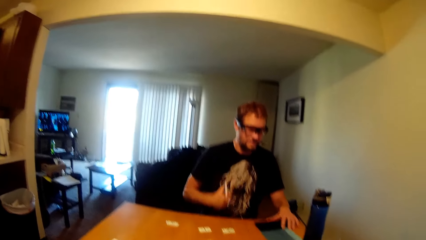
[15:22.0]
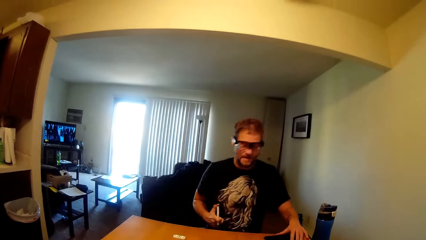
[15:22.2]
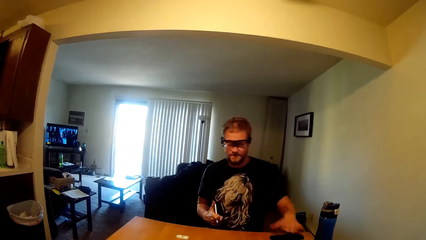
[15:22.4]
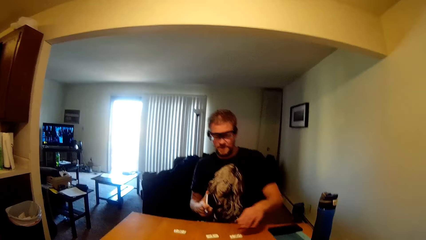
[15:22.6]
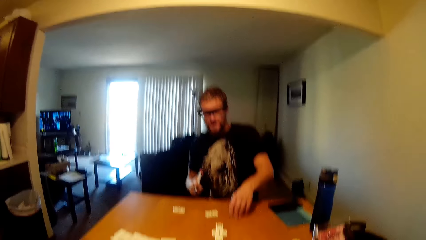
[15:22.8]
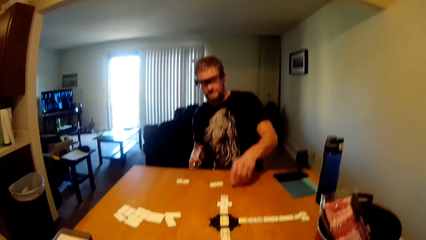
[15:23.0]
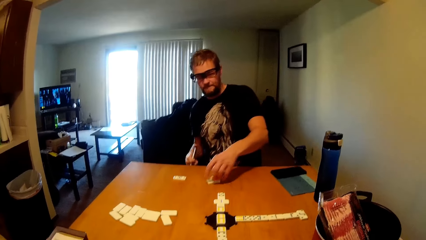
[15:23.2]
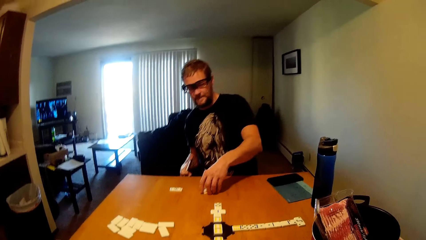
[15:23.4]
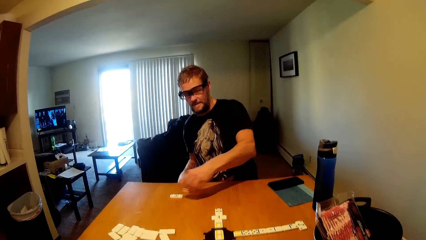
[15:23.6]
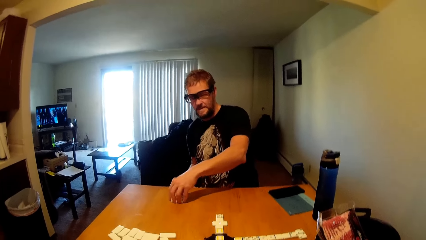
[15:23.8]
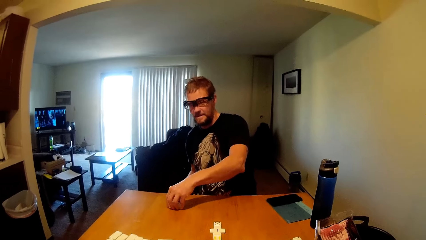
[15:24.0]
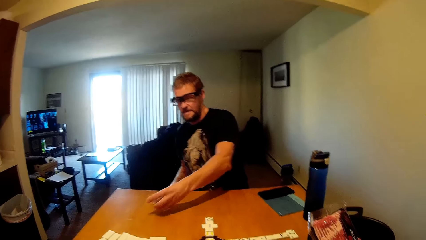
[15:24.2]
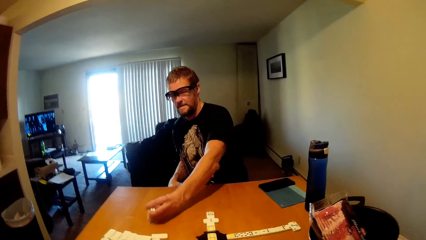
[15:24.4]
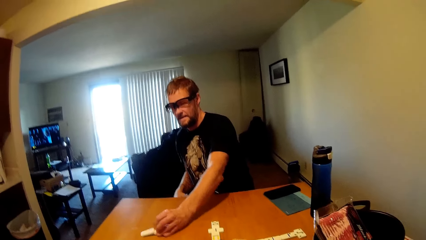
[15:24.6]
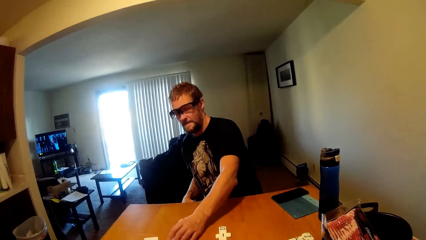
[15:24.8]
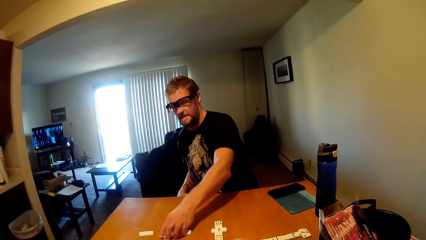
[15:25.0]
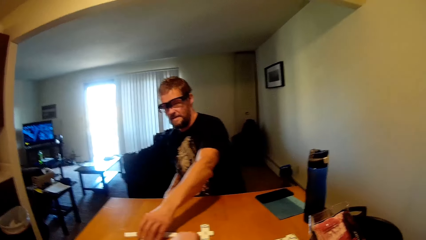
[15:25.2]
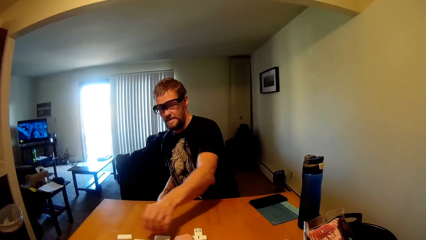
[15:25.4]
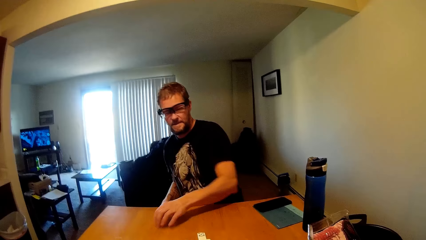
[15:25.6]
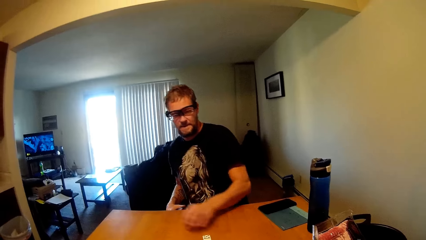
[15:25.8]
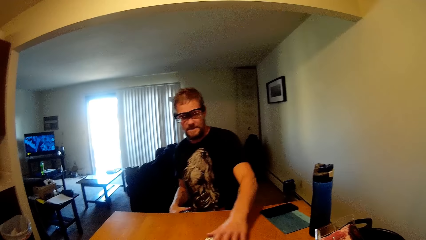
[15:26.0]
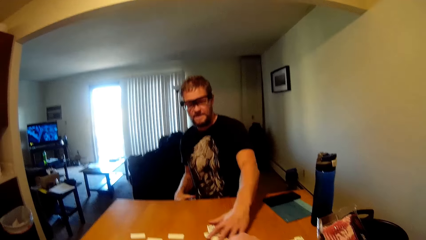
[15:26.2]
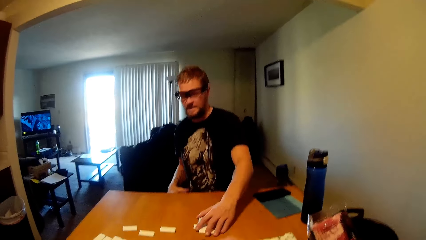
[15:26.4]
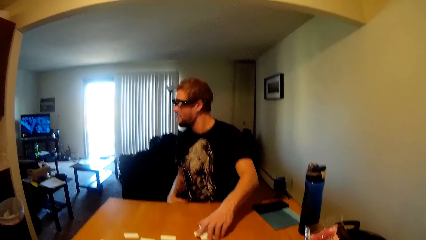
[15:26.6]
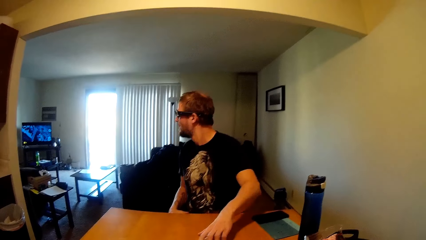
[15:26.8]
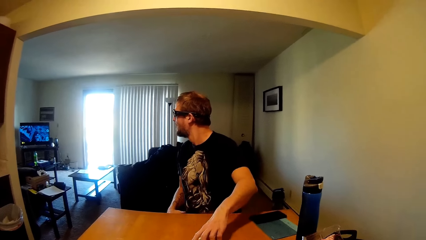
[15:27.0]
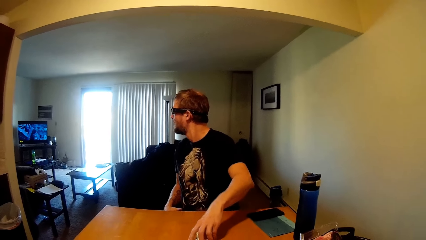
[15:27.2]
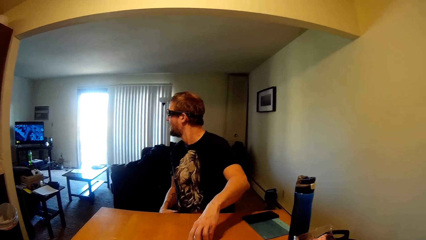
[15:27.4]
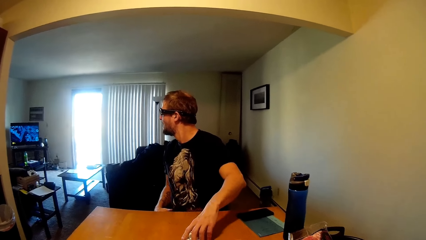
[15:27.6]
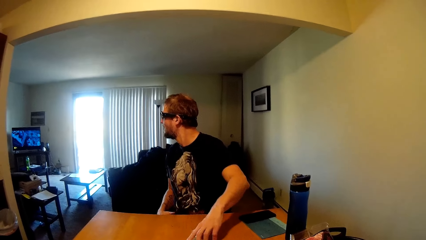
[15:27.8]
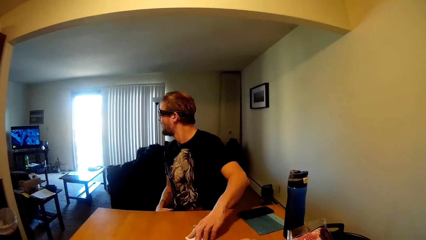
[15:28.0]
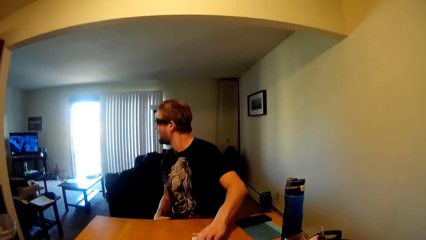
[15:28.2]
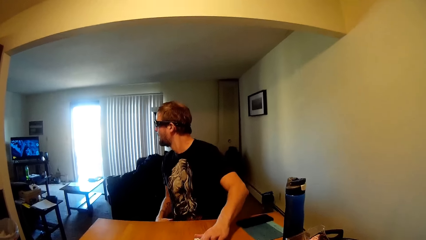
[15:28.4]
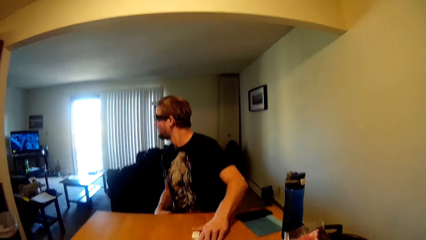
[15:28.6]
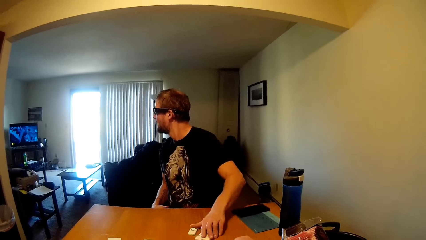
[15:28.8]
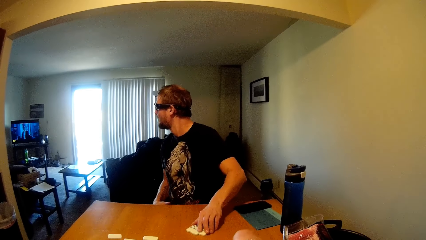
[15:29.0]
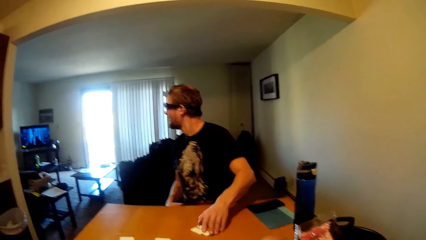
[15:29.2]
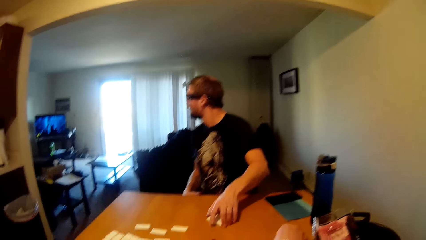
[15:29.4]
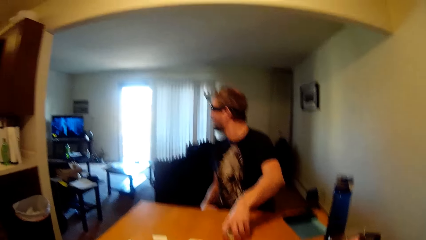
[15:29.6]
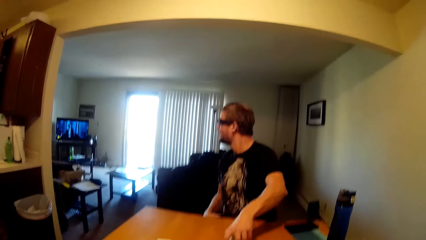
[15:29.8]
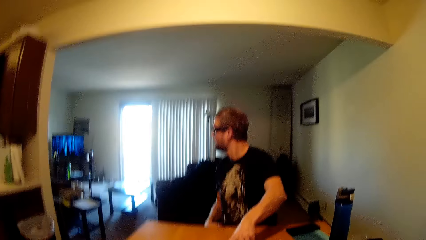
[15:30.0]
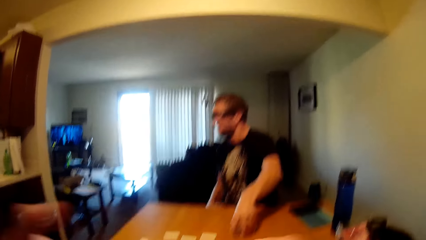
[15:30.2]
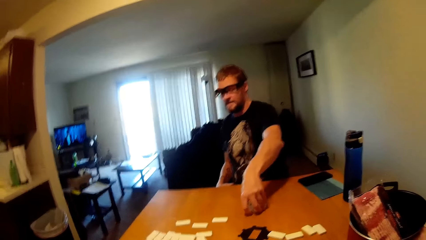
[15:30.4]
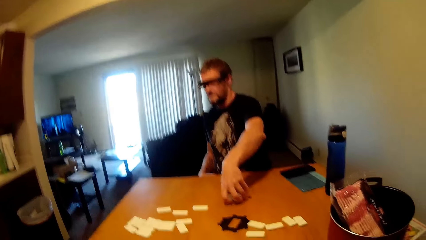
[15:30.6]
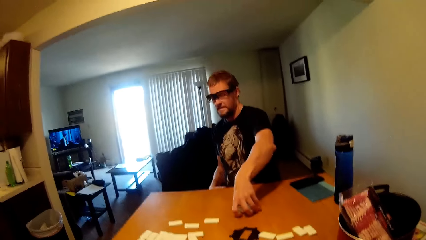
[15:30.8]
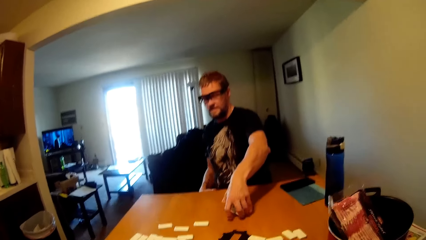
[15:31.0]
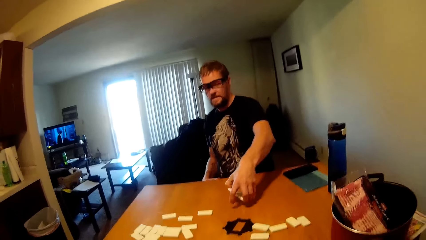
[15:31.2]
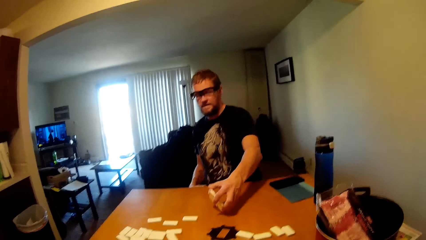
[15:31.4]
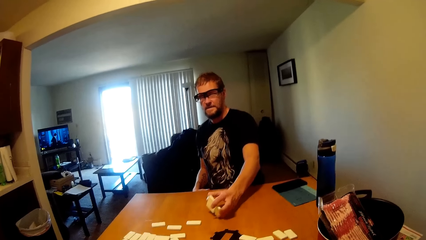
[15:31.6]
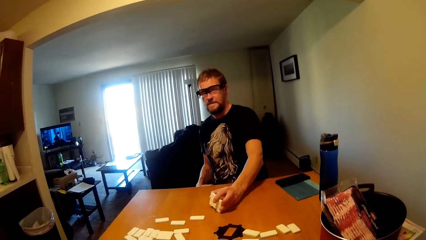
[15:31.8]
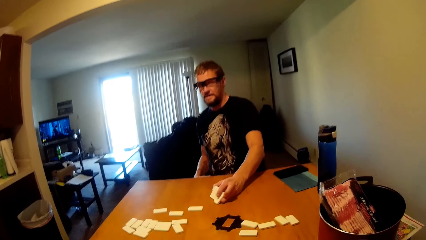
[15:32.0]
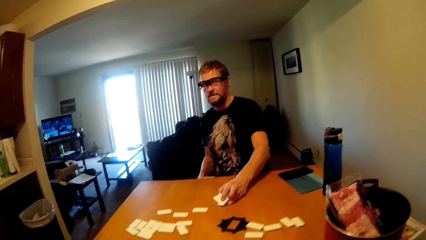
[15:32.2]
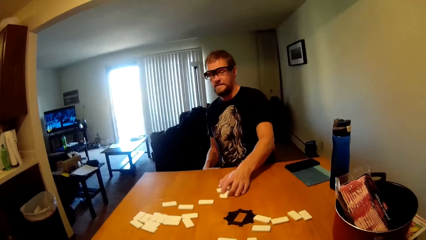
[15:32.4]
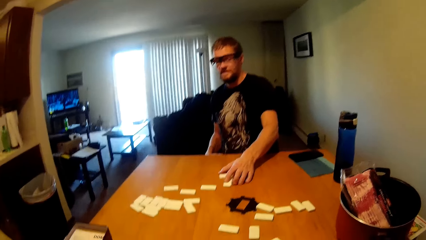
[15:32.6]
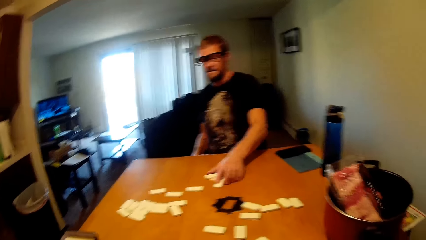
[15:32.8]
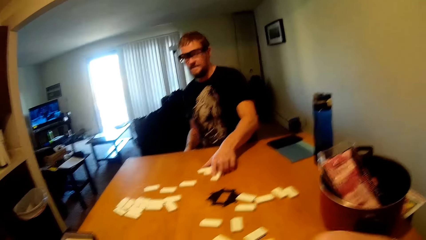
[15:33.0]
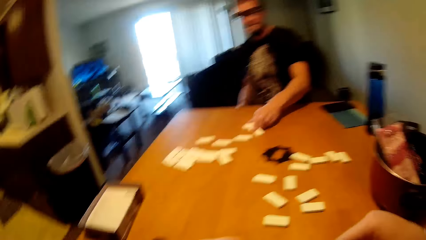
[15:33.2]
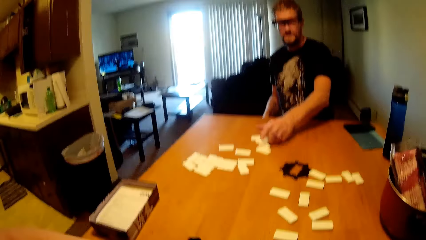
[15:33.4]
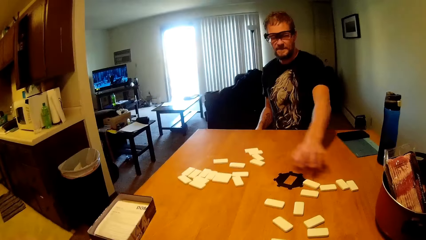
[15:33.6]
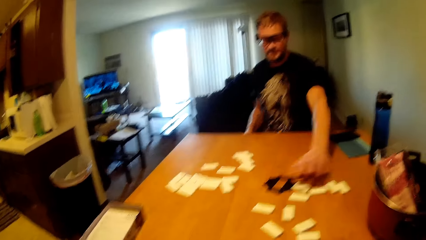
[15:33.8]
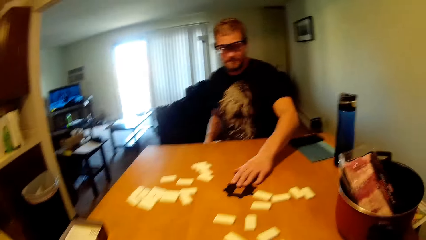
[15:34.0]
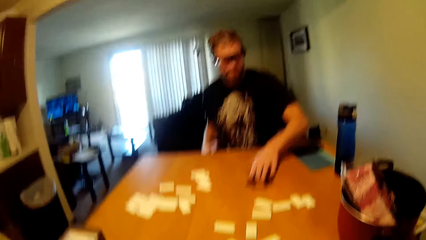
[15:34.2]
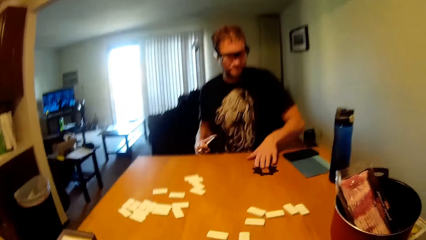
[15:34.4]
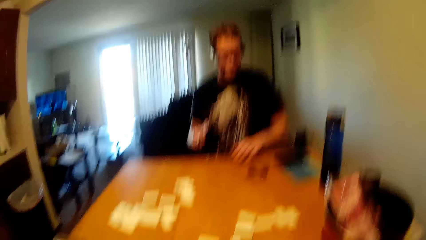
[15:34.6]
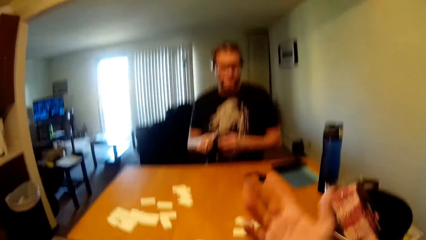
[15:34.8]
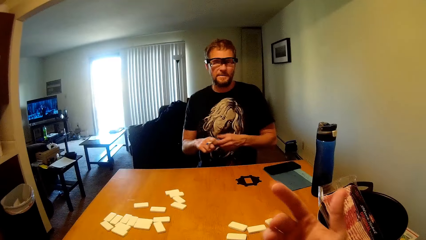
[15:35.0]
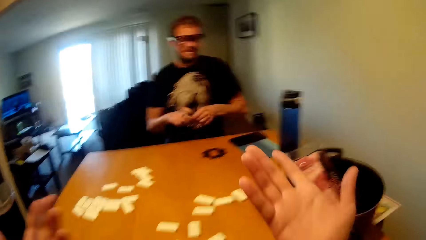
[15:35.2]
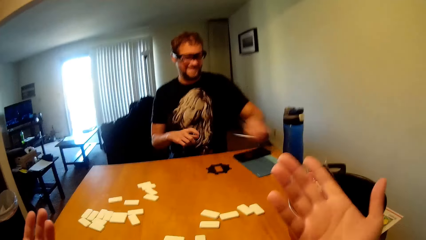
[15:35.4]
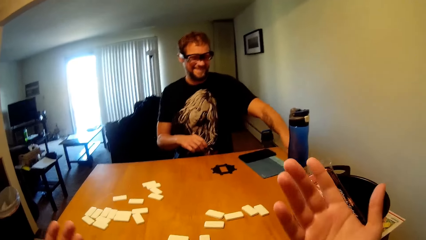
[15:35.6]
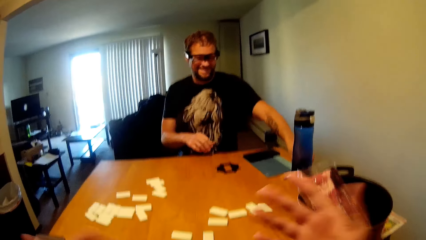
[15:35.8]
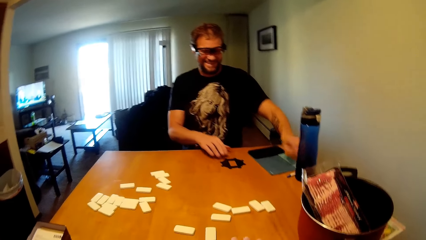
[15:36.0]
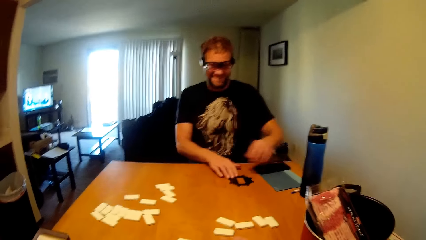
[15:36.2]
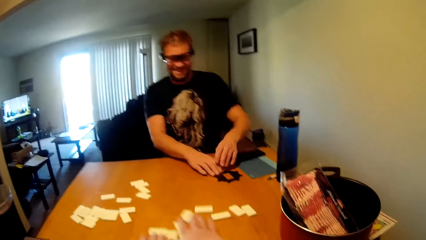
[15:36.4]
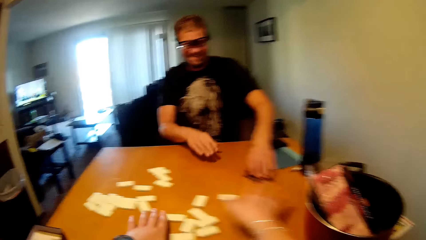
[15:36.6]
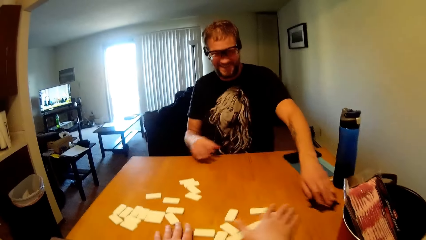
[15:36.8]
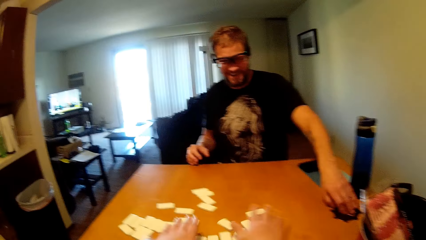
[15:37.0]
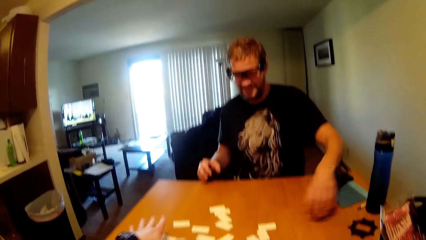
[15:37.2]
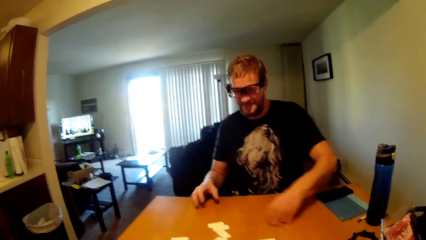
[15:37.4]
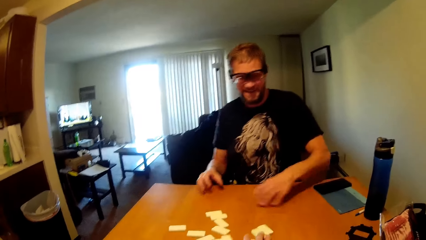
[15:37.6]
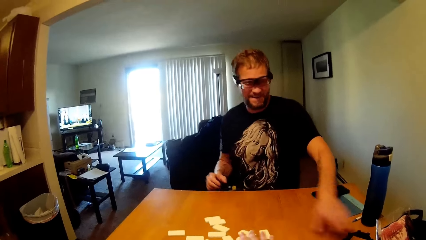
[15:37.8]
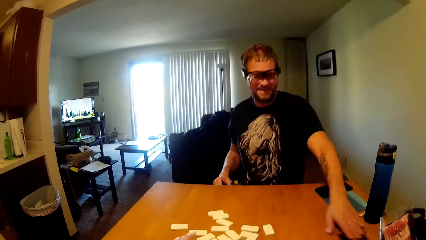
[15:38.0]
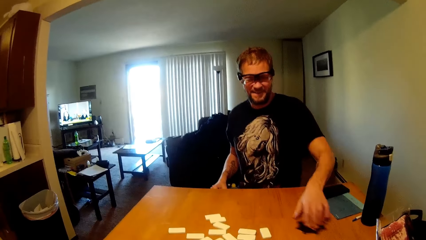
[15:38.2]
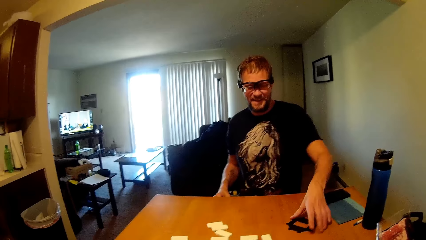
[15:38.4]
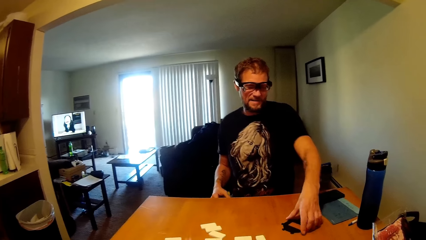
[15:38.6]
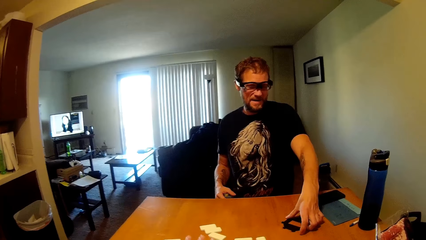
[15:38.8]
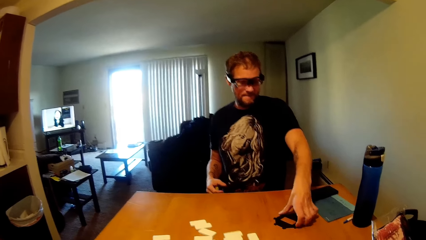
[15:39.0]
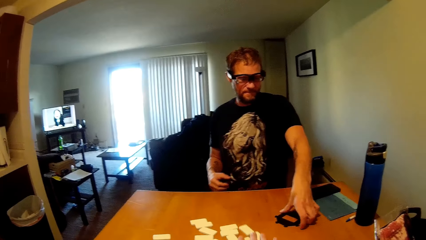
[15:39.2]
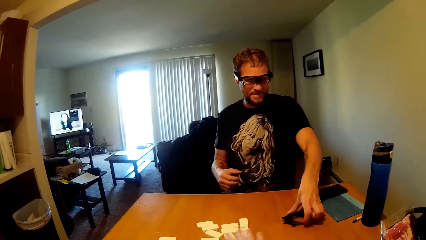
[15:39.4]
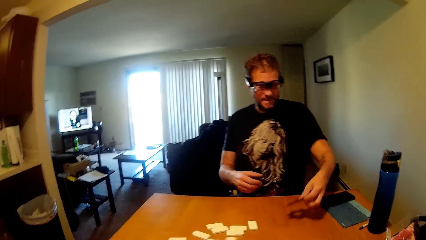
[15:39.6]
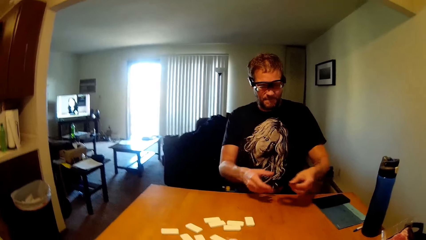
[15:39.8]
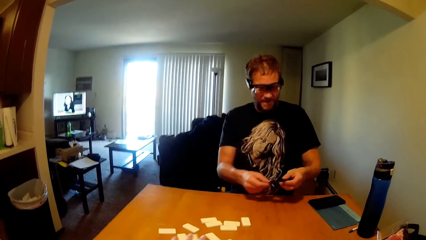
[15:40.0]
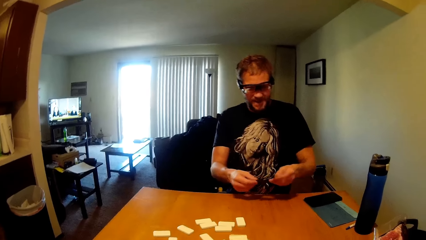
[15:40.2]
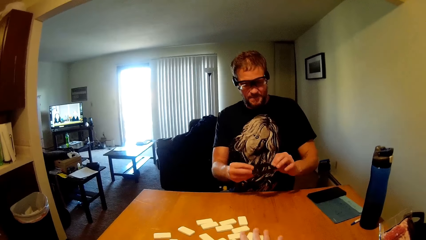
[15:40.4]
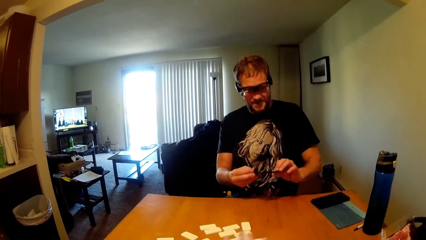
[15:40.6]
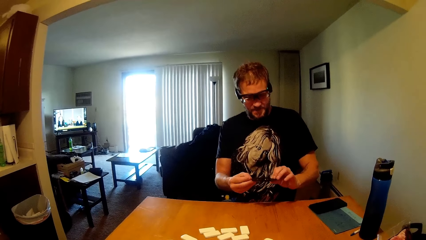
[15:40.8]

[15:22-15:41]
A man picks a domino block. The man picks a domino block repeatedly. He collects the domino on the table. He puts the domino blocks on the table and moves the domino blocks on the table. He pulls something to his side while conversing with the camera wearer. He puts the pen on the table. The camera wearer groups the domino. The man pulls something and picks something.
